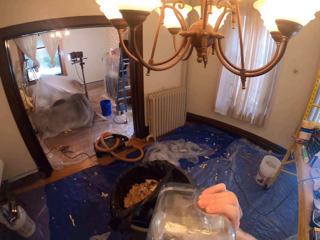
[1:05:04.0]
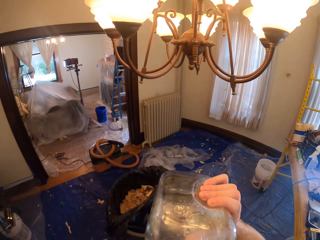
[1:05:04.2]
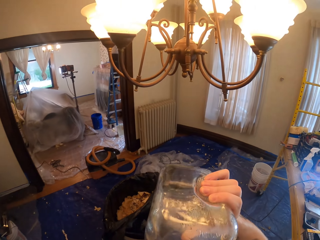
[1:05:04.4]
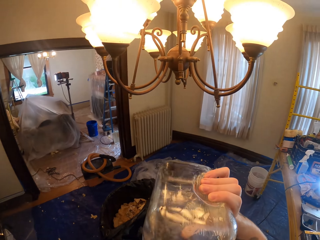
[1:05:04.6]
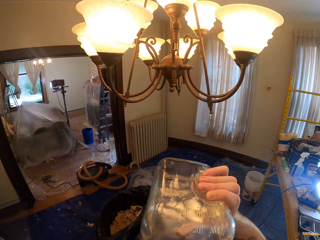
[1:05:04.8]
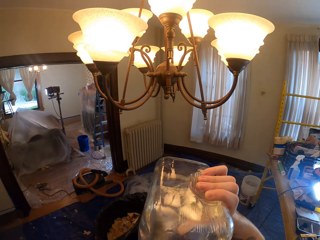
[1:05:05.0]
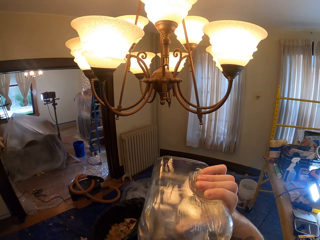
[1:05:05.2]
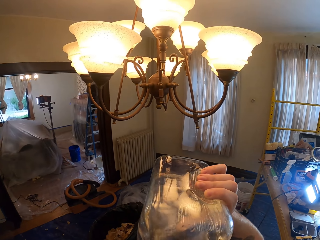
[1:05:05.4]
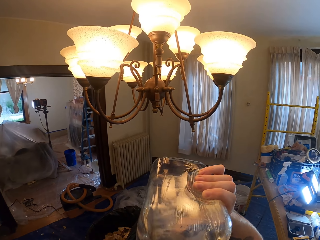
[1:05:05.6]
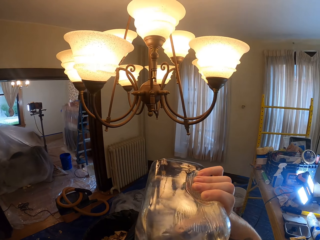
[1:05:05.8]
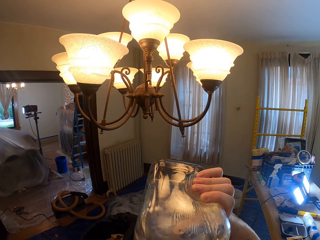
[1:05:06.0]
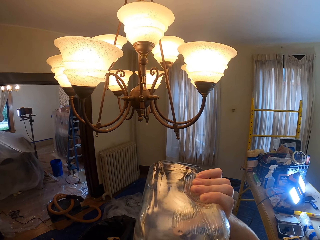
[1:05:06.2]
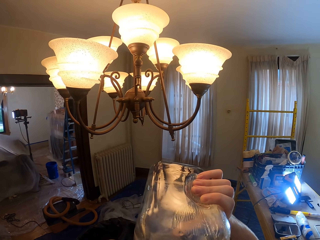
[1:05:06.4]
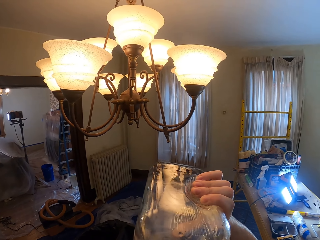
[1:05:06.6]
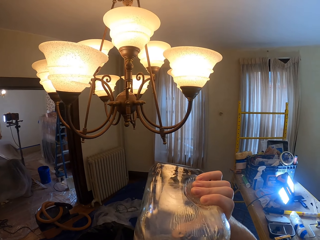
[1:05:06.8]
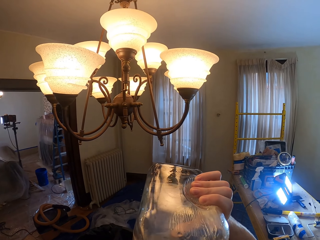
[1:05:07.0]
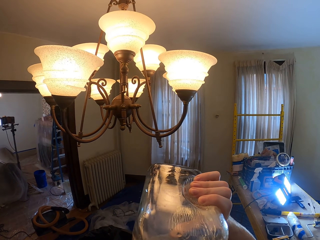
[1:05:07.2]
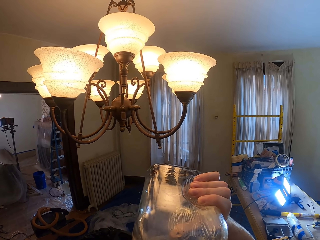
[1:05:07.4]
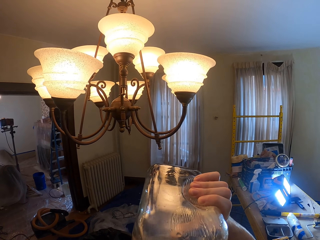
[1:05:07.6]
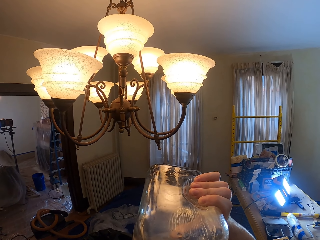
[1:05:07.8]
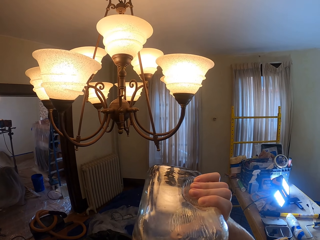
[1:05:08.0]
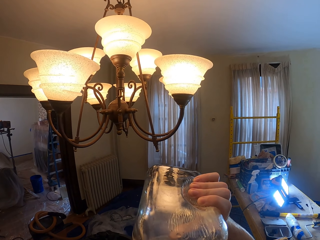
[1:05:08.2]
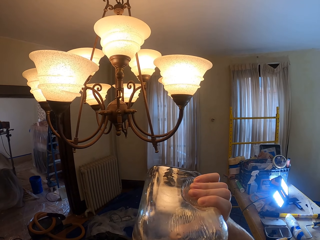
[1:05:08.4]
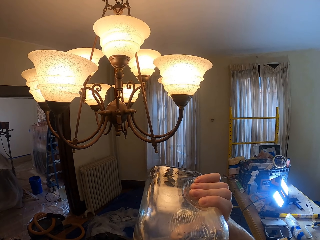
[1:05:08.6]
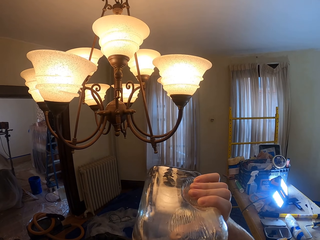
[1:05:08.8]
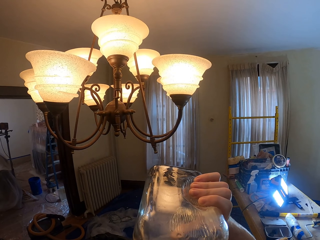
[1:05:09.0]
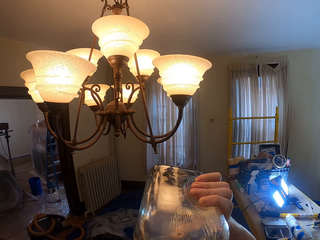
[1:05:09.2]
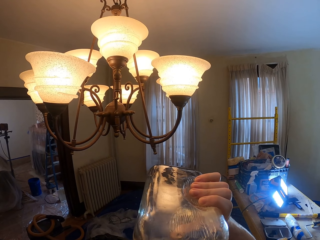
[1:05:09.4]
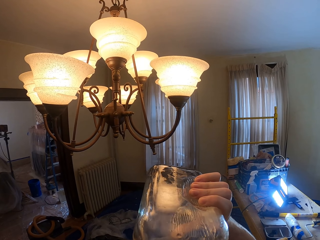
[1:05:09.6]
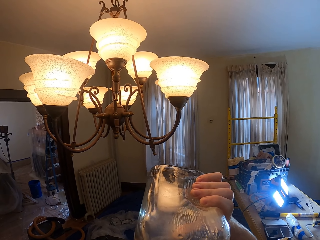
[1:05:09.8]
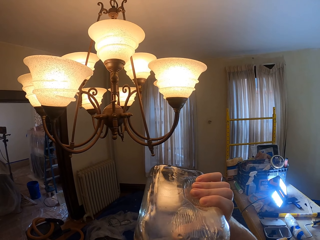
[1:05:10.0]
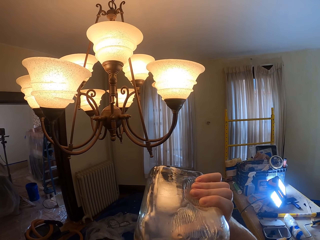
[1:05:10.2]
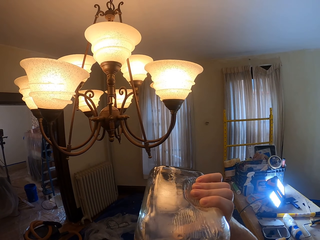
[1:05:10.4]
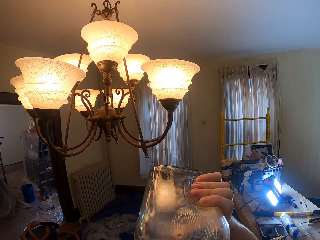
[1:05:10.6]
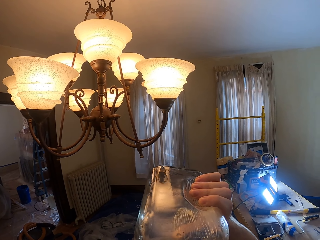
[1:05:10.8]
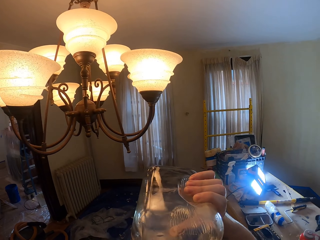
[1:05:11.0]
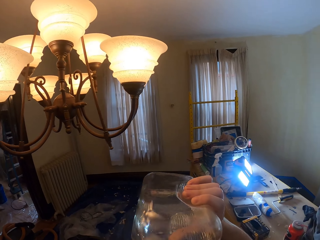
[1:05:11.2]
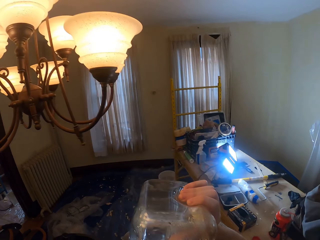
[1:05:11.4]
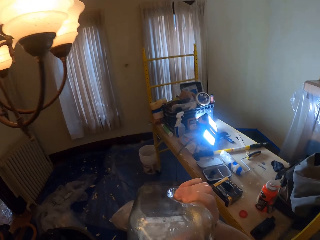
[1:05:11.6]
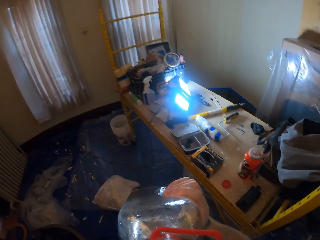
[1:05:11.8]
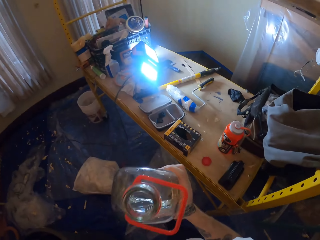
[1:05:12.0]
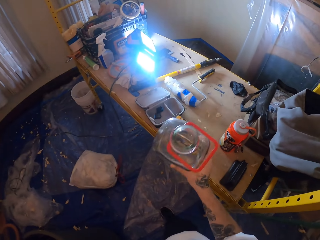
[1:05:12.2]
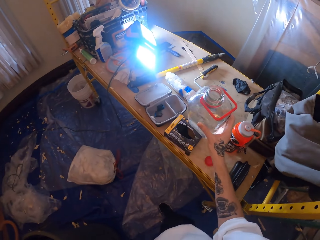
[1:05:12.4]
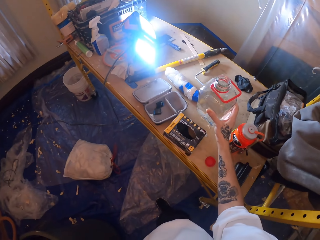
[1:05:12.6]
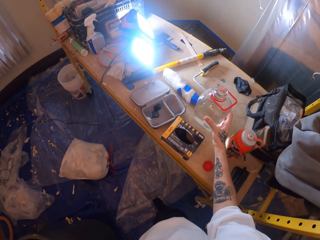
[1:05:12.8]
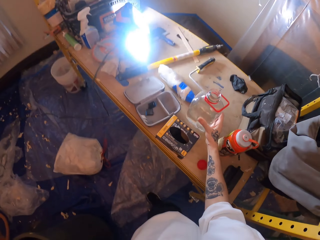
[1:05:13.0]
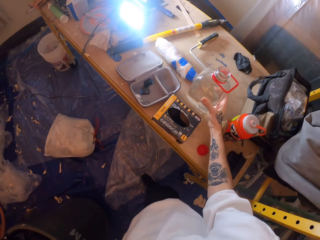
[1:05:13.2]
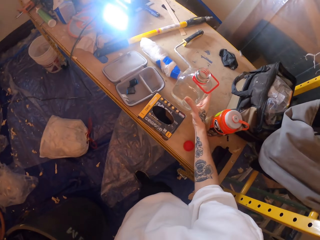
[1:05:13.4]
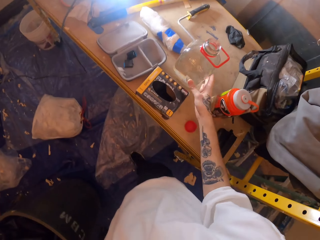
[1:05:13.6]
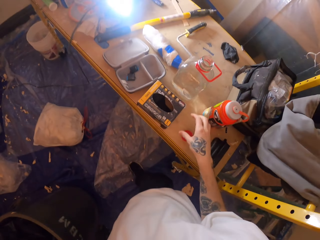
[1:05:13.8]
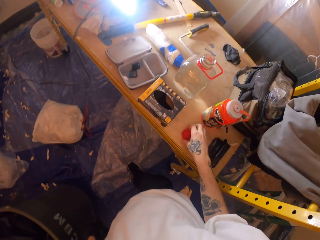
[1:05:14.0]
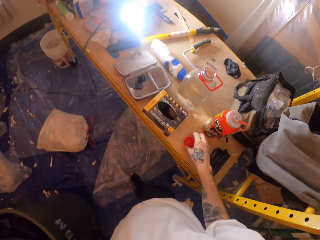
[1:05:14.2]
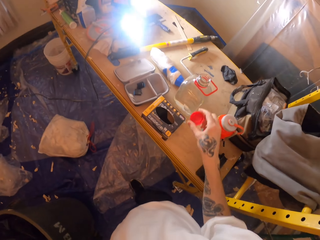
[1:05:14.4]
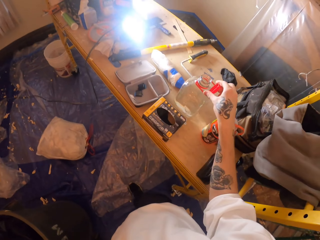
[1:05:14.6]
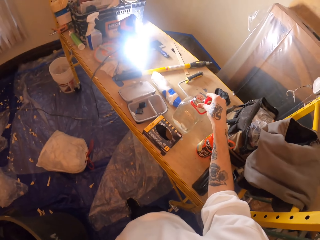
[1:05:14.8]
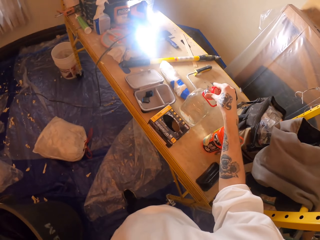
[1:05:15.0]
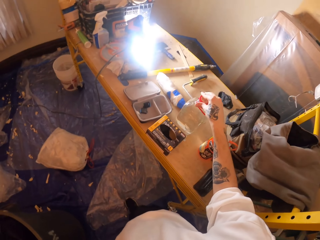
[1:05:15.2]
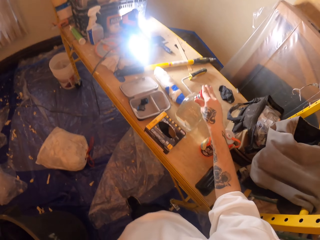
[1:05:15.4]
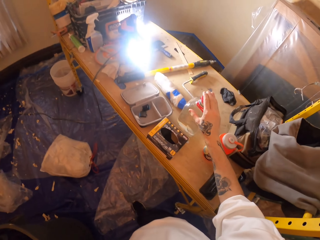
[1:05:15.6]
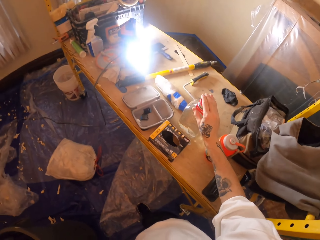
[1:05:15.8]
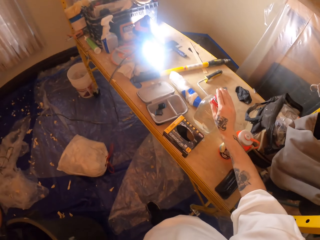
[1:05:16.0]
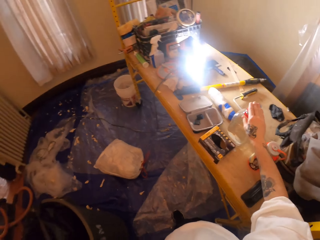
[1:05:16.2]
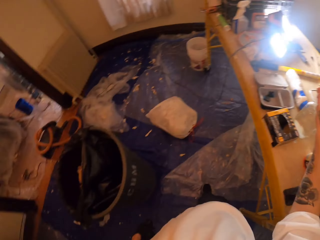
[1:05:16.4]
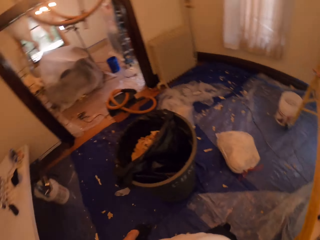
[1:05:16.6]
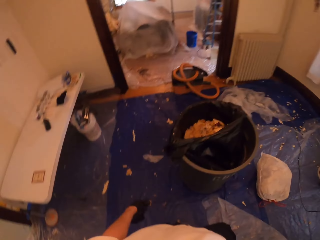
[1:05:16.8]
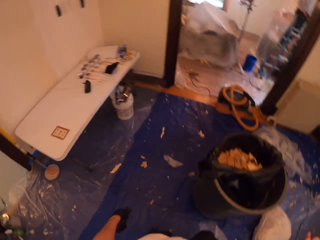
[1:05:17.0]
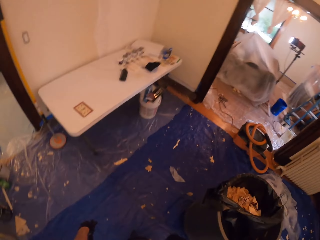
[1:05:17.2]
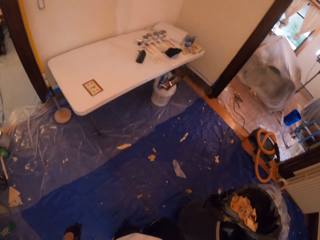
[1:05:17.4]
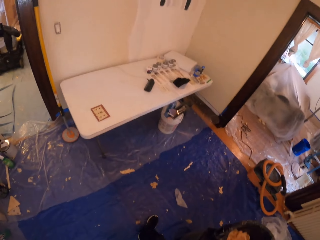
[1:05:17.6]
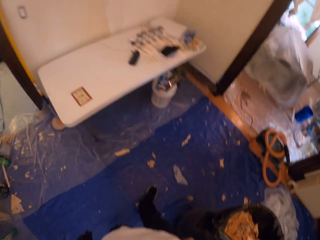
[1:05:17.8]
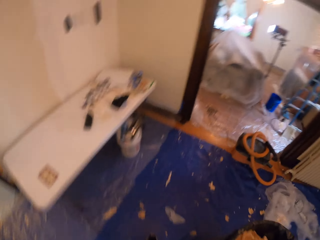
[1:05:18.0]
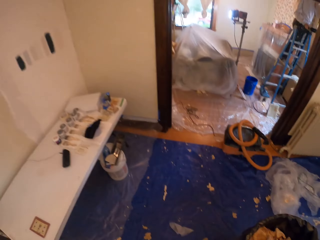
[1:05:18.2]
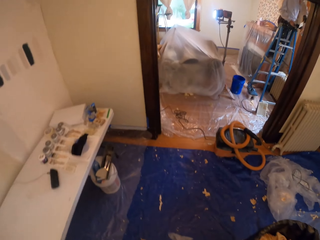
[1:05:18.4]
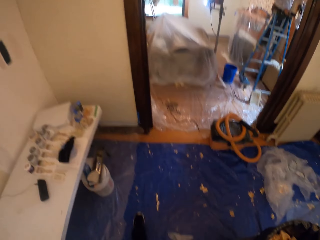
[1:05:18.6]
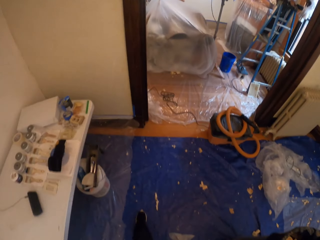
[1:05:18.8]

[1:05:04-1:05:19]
The camera wearer drinks from the bottle. They put the bottle on the metallic stand. They take the lid. They close the bottle. They move about in the room.

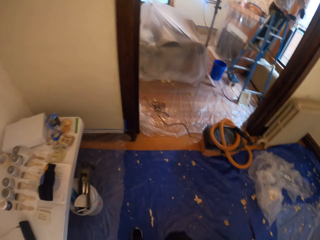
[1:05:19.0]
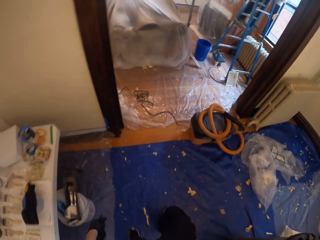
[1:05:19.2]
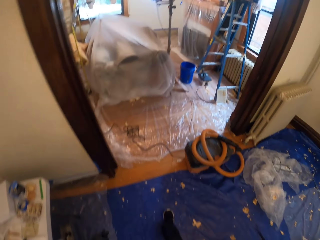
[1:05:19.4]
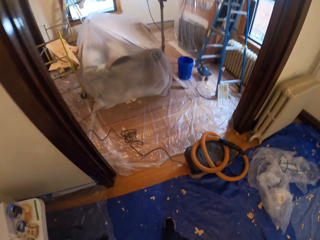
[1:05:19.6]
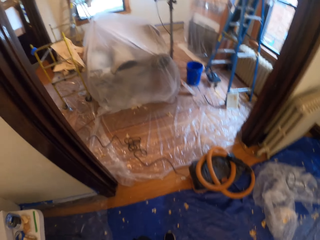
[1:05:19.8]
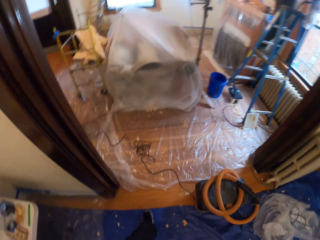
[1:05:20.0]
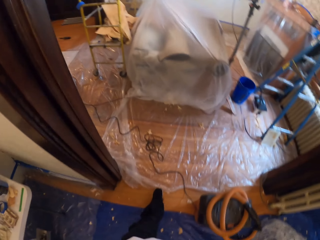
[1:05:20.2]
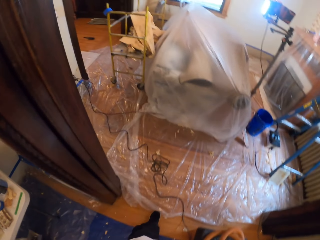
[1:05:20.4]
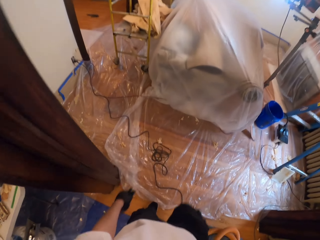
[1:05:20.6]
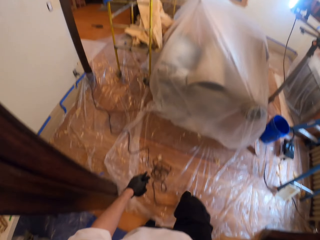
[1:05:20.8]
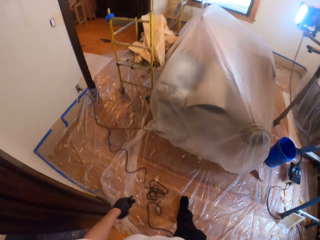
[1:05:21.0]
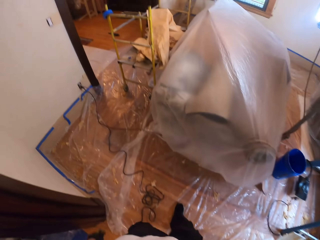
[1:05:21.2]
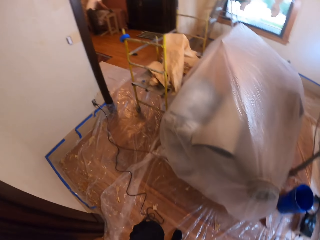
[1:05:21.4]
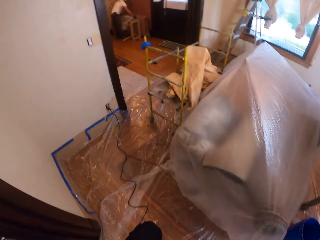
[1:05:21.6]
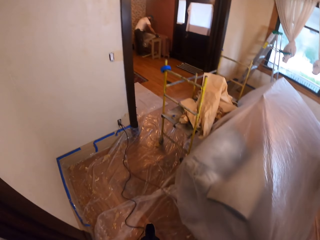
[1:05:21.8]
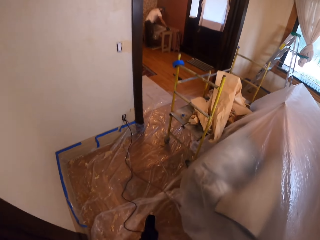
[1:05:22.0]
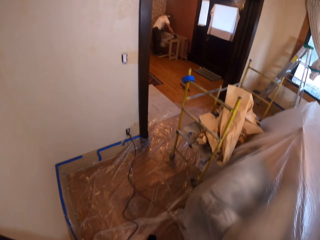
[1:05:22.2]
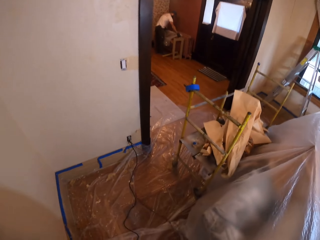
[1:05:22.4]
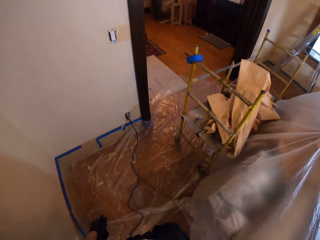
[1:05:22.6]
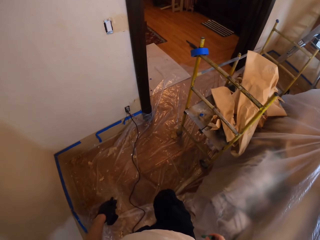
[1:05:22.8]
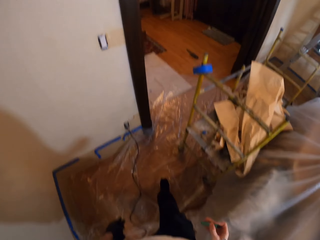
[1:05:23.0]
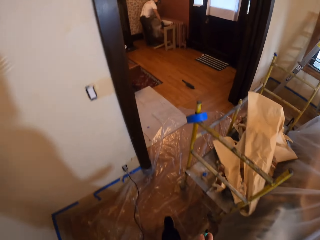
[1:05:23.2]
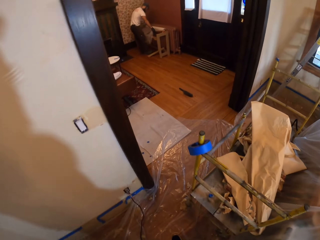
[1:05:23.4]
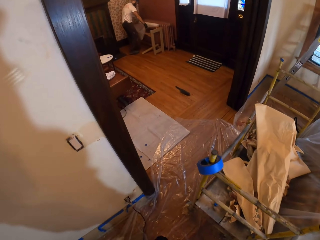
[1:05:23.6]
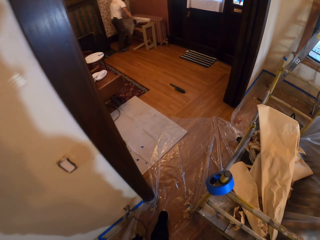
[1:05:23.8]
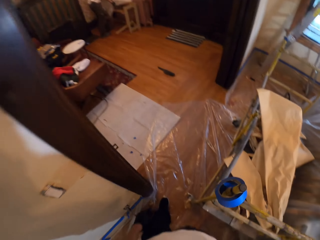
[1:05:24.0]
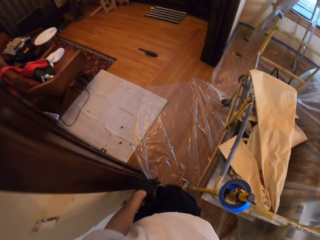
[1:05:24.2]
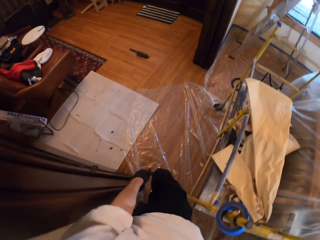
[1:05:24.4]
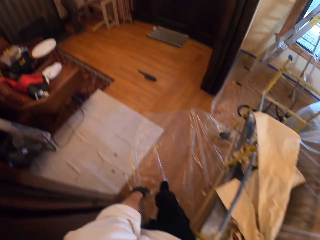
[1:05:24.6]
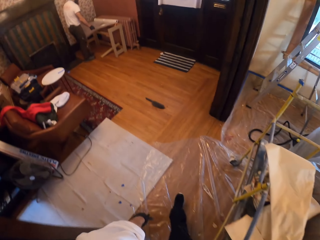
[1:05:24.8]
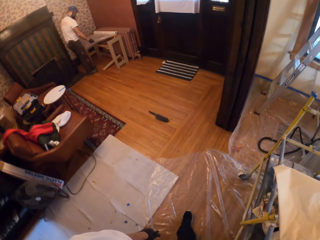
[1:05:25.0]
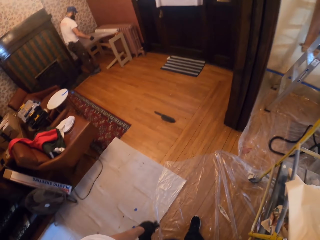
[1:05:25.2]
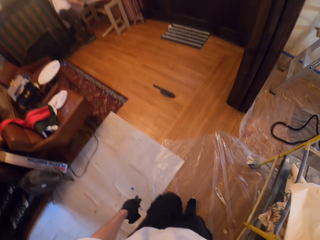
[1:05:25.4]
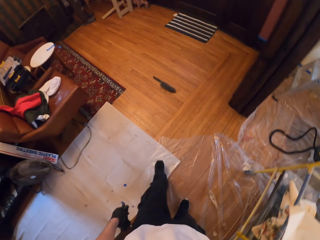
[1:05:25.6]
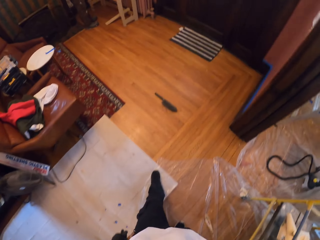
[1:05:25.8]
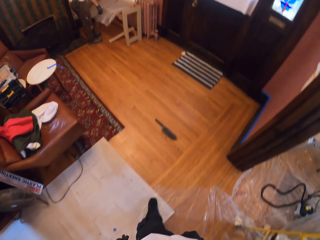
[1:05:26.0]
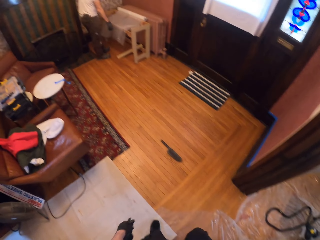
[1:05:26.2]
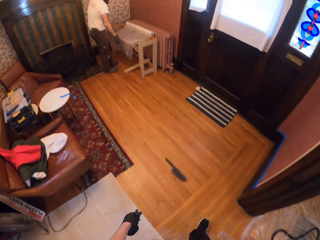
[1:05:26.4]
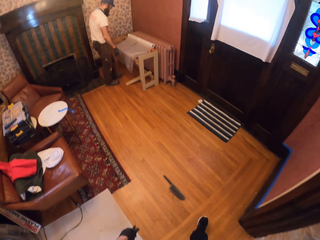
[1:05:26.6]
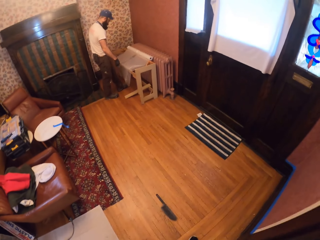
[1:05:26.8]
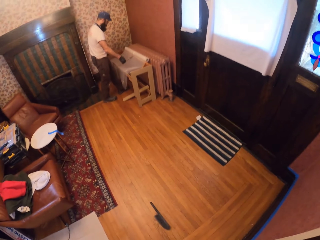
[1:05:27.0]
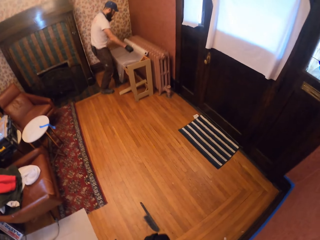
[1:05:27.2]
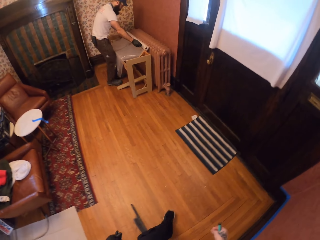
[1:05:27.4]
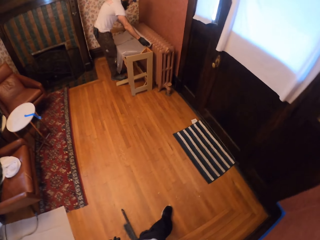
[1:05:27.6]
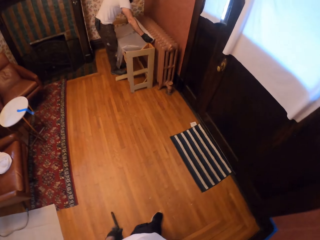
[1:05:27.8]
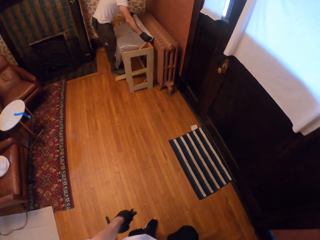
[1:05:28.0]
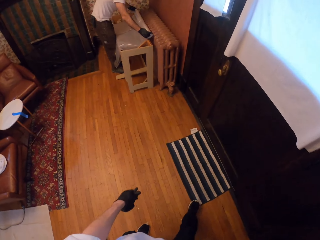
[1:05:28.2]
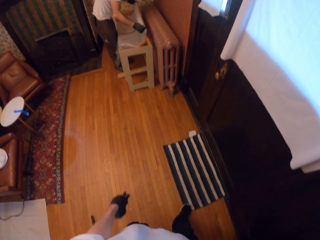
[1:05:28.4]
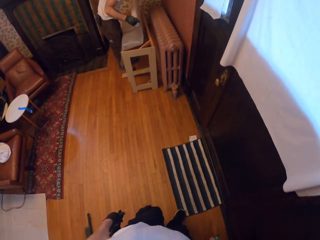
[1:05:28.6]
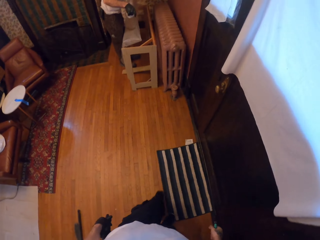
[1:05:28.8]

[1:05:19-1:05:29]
The camera wearer walks to the other room. A man spreads a polyester lining on furniture.
